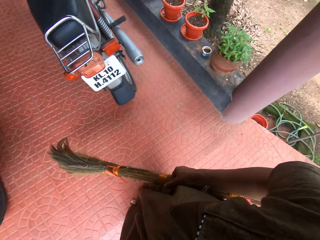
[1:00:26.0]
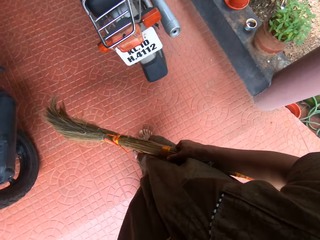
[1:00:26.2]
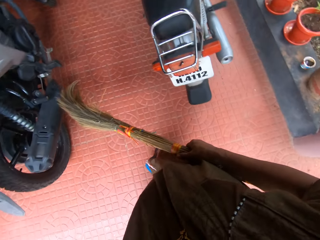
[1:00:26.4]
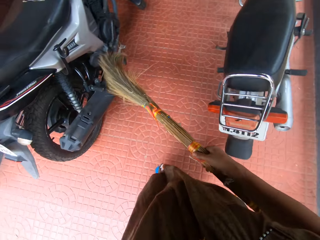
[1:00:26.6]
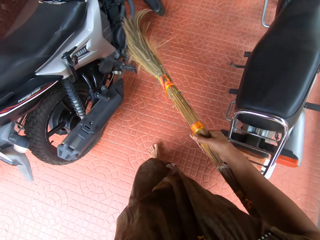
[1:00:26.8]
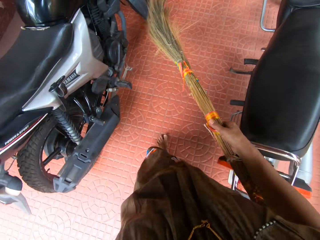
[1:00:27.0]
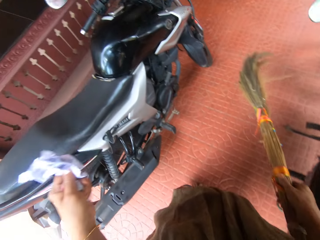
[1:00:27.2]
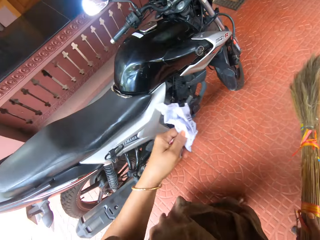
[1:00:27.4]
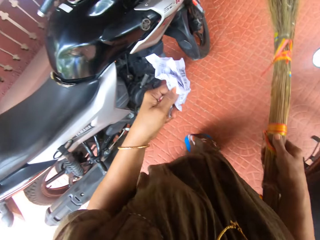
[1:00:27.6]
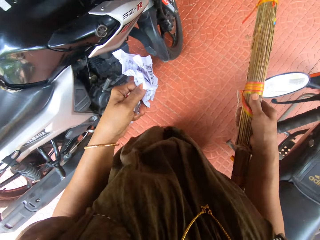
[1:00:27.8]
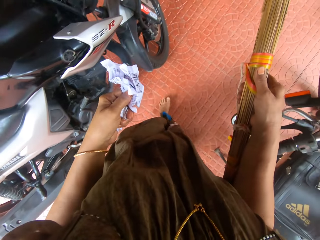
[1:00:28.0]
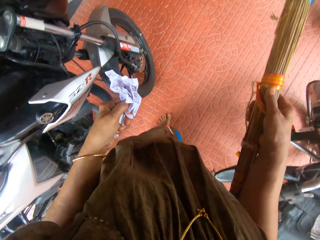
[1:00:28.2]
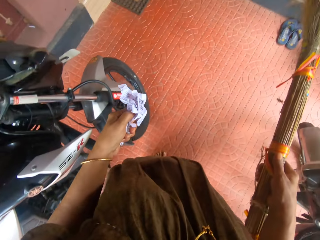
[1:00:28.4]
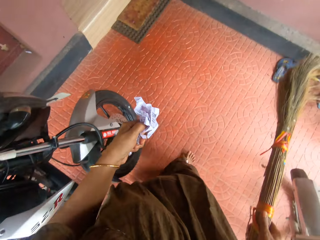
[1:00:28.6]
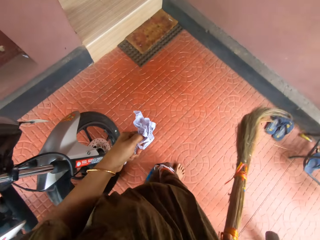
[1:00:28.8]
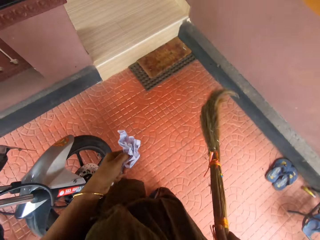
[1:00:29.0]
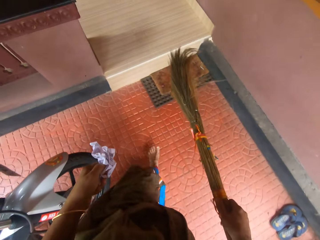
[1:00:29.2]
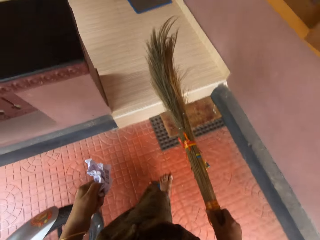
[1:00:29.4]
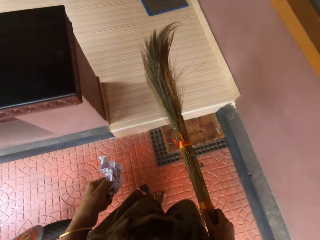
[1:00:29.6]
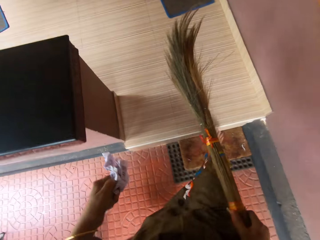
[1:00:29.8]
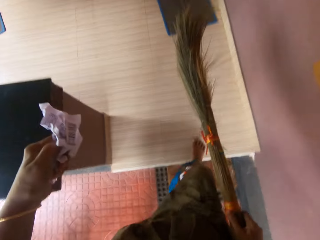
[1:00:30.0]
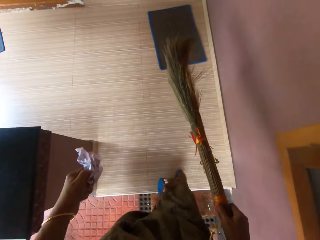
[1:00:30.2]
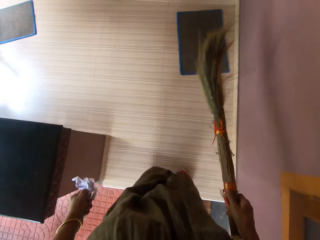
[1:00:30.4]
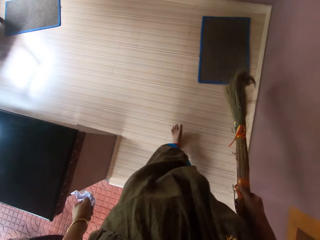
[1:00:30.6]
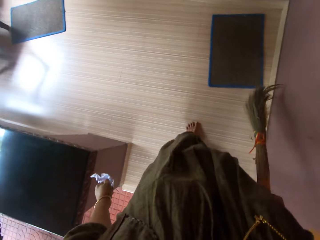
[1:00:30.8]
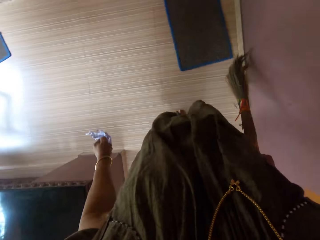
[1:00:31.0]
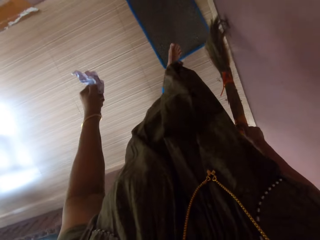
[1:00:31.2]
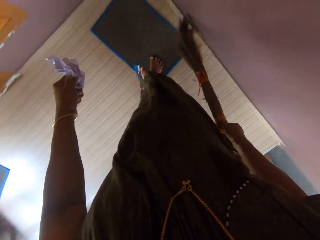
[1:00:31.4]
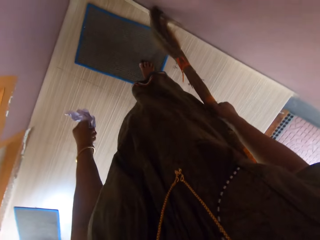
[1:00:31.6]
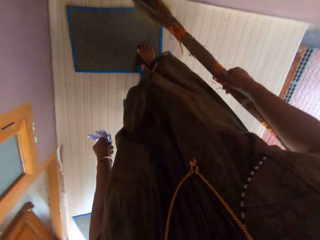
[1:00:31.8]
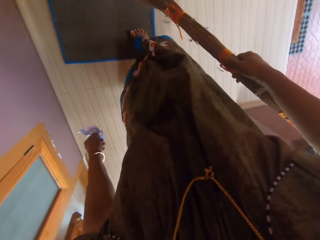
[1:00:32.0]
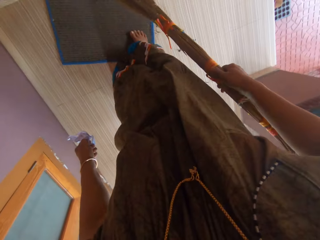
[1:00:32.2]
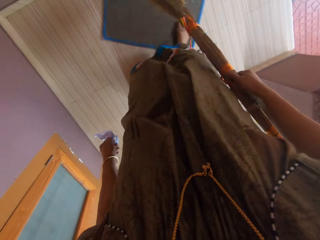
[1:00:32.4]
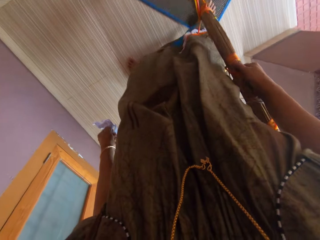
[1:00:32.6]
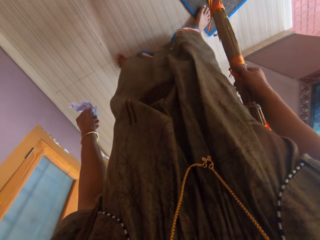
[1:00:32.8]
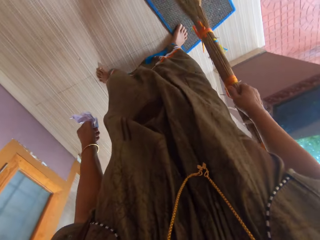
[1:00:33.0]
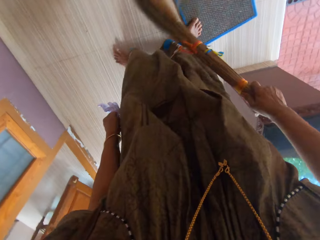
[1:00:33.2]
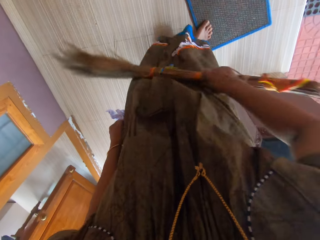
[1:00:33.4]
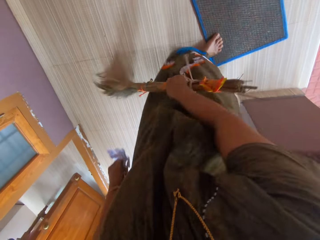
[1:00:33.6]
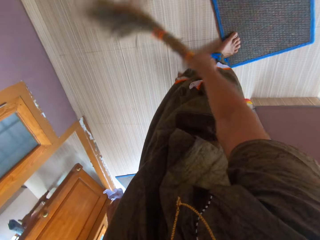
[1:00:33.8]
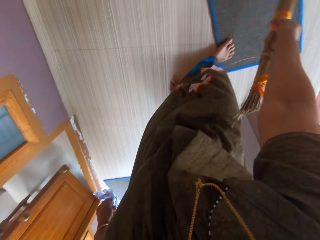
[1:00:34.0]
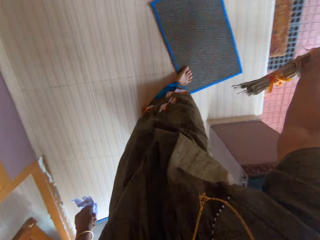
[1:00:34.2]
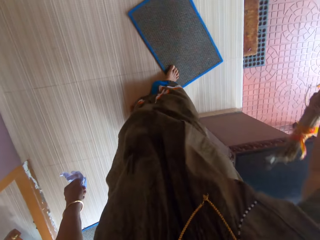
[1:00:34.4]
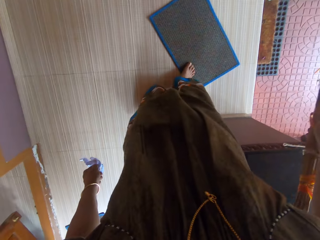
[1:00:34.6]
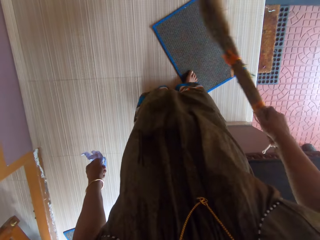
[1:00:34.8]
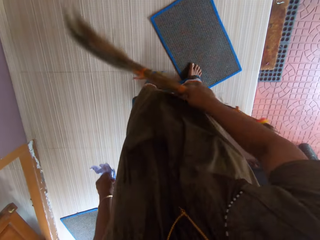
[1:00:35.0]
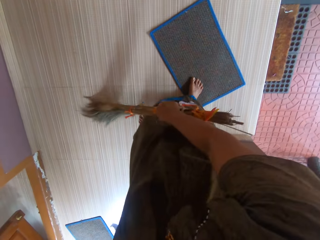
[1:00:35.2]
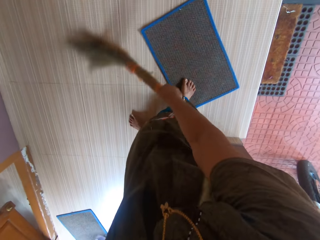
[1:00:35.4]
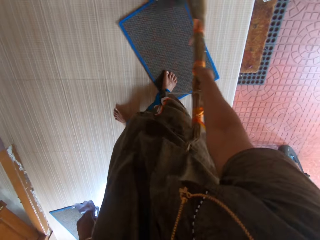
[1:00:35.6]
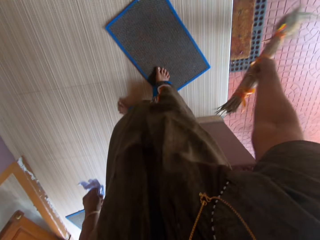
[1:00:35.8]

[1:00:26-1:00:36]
The camera wearer moves a foot mat with her right foot. She sweeps the floor with the broom.

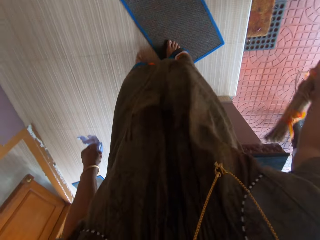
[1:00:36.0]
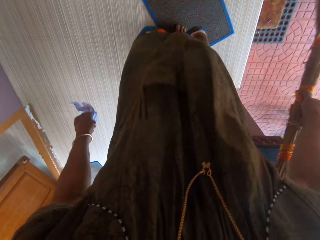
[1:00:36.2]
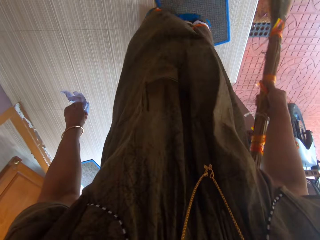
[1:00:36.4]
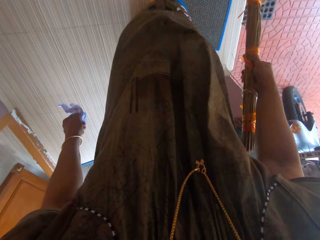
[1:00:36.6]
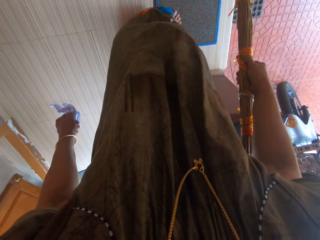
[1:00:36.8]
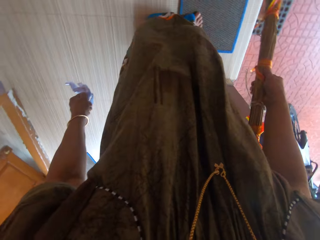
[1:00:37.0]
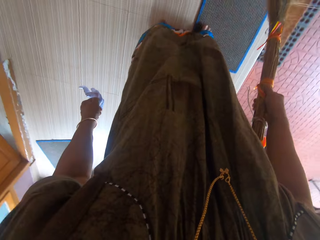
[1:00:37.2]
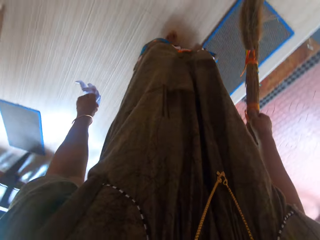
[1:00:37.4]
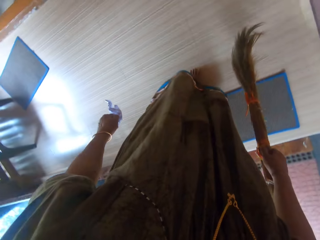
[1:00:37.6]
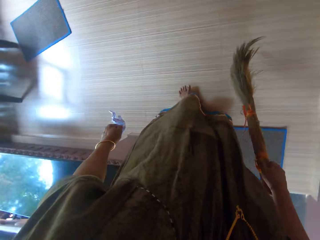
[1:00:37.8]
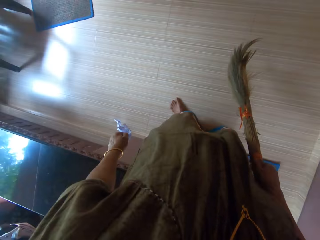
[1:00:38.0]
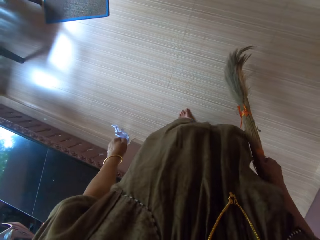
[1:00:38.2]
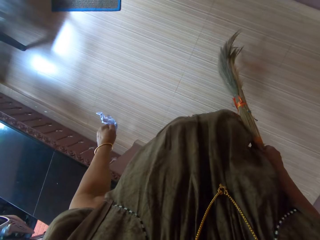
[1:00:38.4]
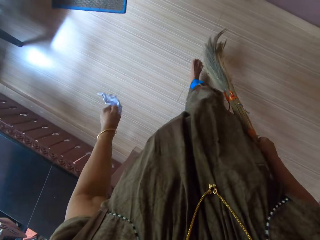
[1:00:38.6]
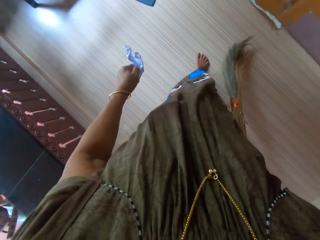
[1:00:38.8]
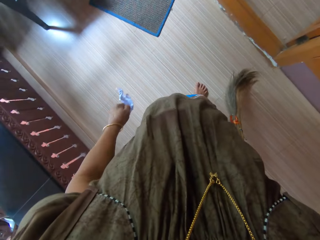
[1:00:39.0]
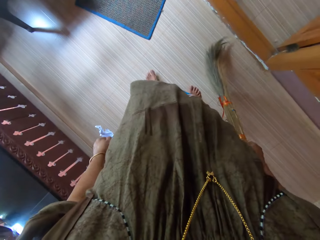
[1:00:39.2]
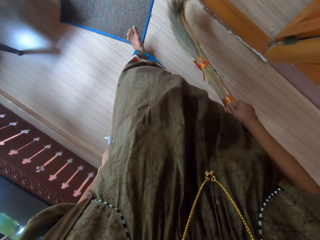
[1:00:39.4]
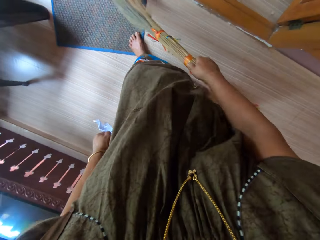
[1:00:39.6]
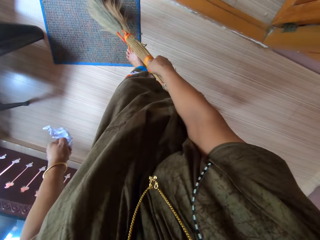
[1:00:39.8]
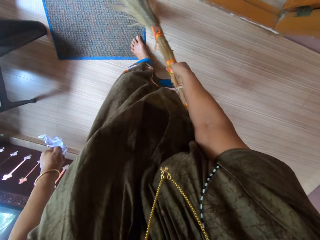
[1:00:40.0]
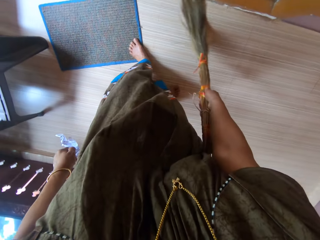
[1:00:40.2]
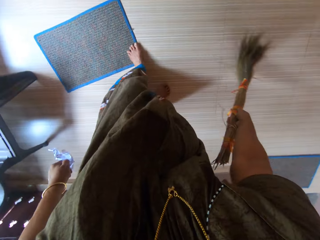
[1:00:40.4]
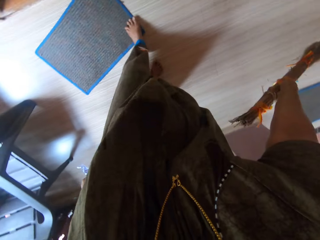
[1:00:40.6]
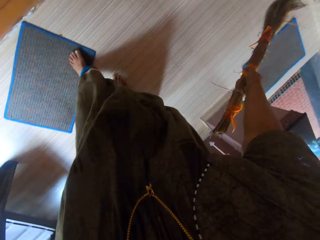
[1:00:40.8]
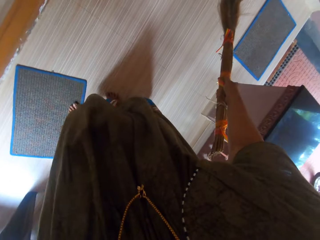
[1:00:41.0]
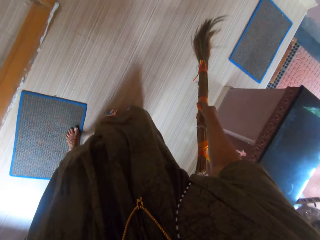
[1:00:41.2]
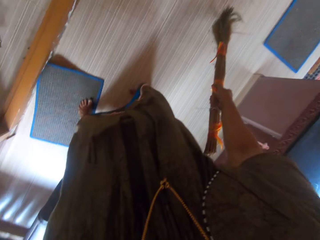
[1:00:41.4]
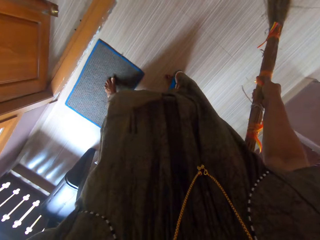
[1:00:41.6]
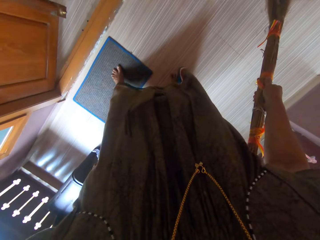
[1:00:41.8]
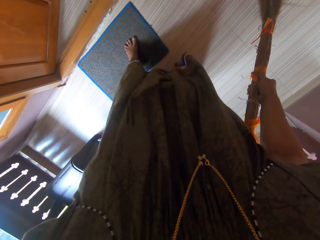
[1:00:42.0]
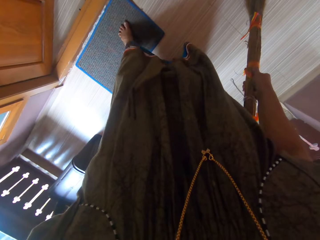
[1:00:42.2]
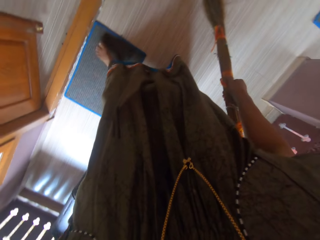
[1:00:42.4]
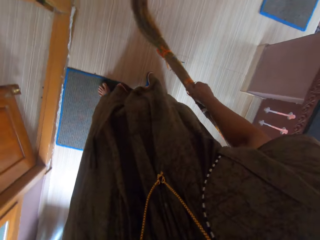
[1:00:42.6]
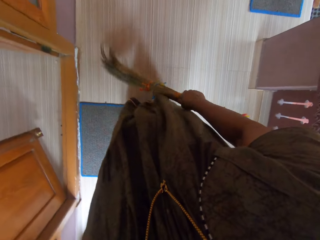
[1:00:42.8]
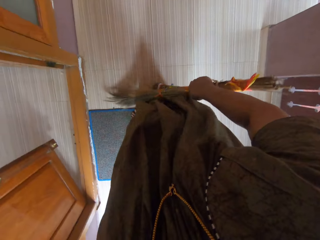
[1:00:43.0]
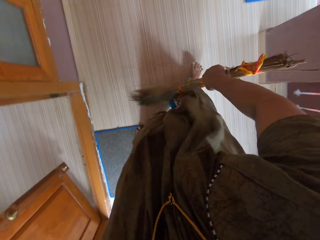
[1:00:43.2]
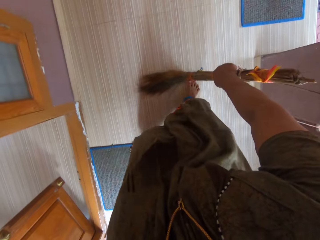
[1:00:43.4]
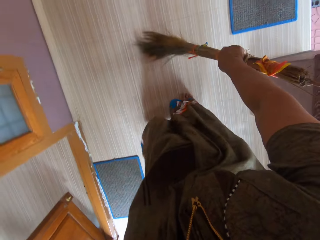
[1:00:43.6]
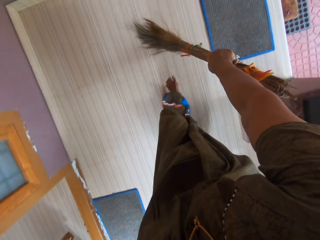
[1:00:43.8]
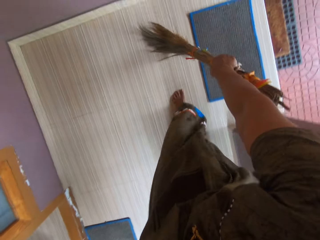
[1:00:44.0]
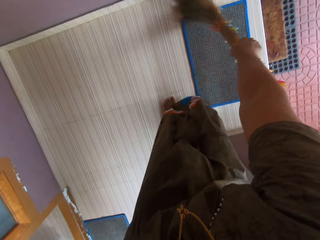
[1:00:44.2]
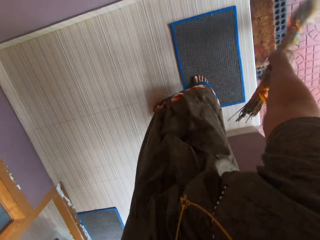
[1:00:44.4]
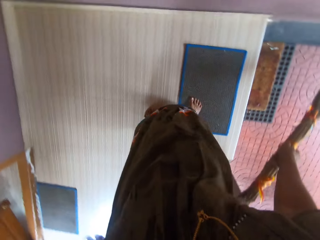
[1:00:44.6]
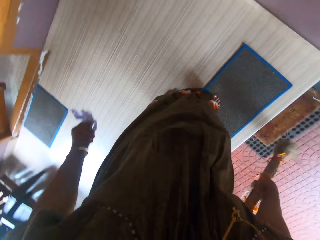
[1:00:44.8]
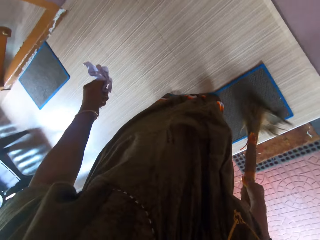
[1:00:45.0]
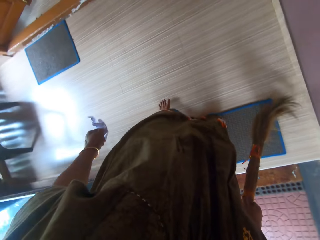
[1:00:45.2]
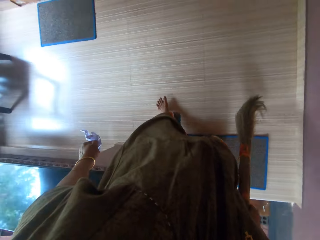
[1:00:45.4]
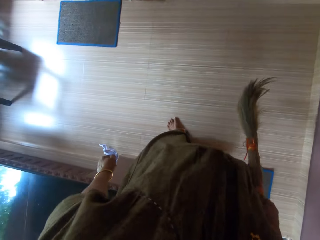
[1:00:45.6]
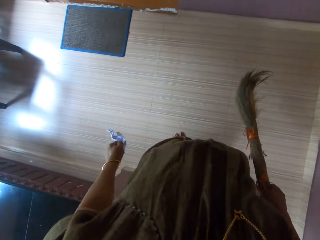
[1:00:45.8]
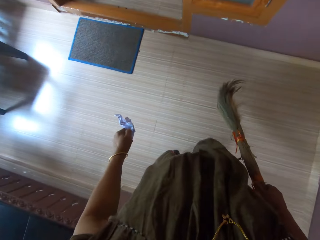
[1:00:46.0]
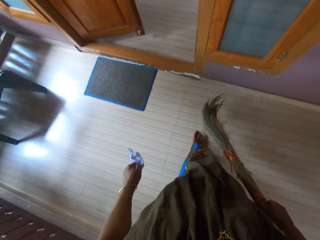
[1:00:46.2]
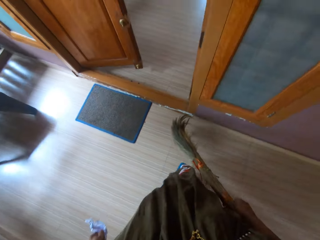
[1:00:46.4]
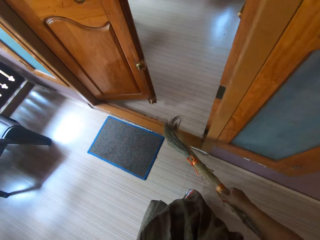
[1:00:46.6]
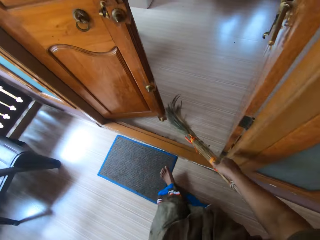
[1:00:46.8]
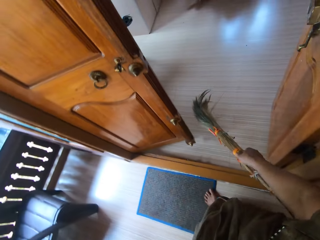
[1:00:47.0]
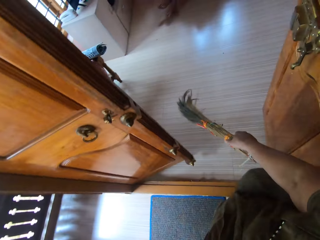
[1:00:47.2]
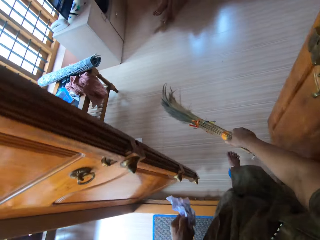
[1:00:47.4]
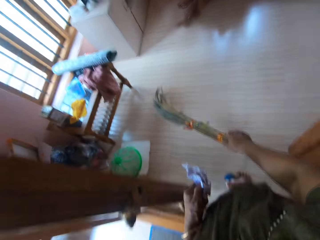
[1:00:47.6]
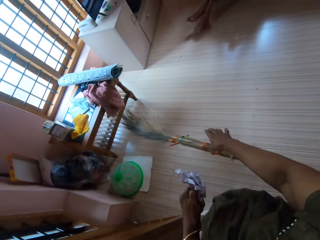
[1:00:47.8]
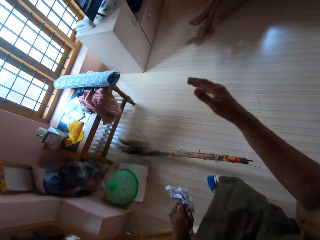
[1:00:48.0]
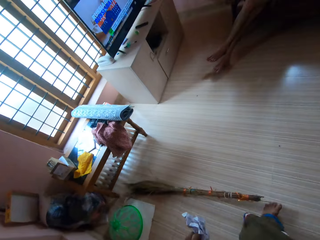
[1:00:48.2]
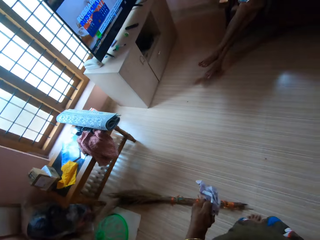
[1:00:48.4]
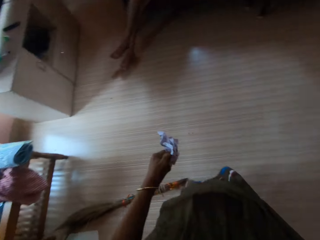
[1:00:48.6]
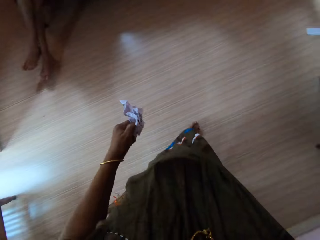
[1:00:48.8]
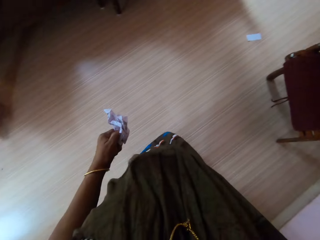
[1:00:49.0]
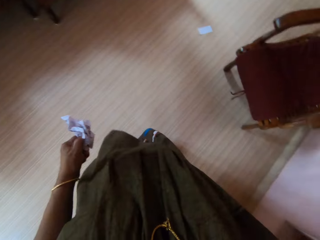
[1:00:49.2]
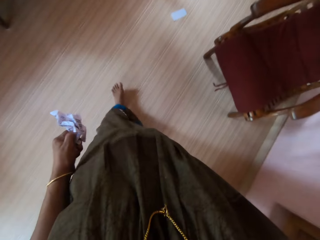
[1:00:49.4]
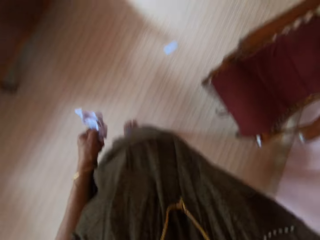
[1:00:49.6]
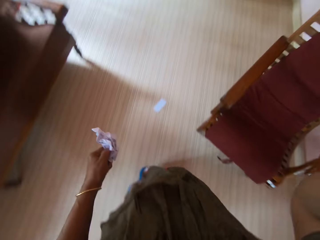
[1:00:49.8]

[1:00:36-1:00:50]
The camera wearer adjusts the foot mat with both feet. She walks around the veranda. She sweeps the floor with the broom. She adjusts the foot mat with her left foot. She sweeps the floor with the broom. She walks around the veranda. She drops the broom on the floor inside the house. She walks around the house and lifts her right hand. A woman sits in the room.
